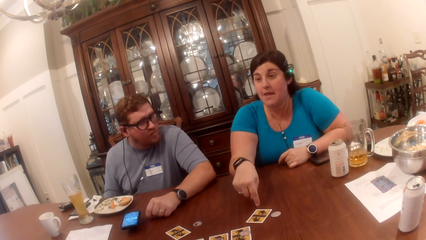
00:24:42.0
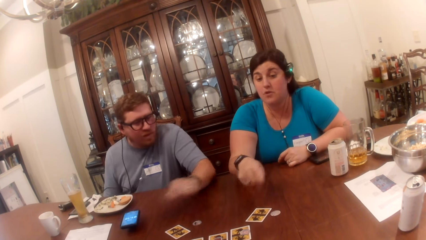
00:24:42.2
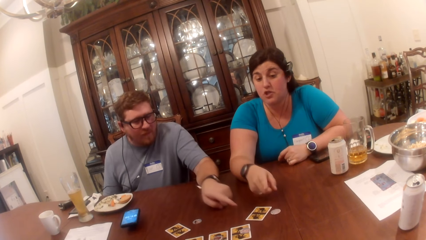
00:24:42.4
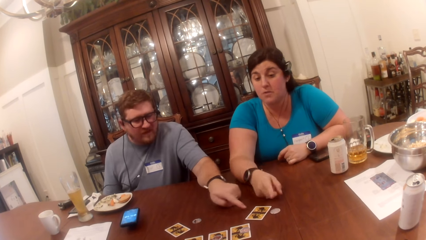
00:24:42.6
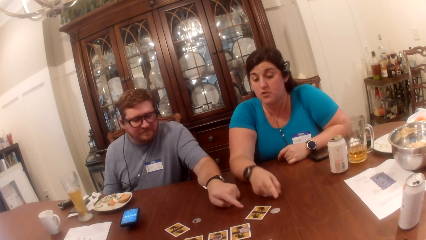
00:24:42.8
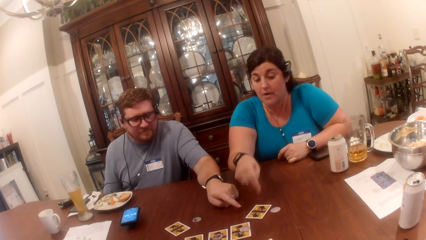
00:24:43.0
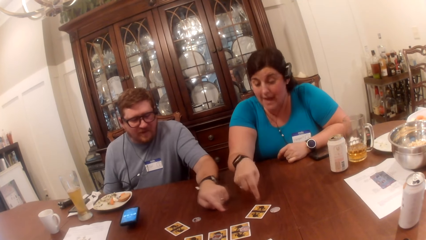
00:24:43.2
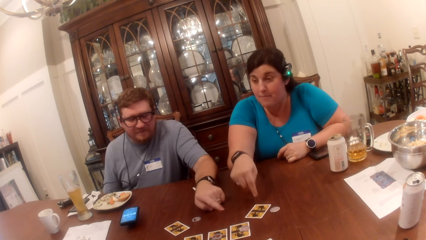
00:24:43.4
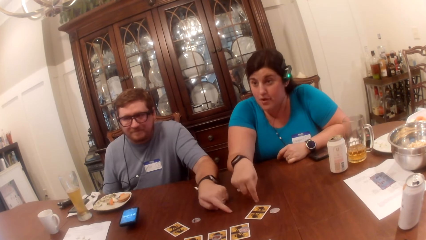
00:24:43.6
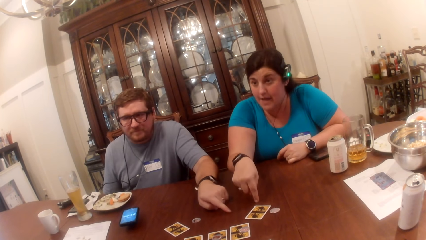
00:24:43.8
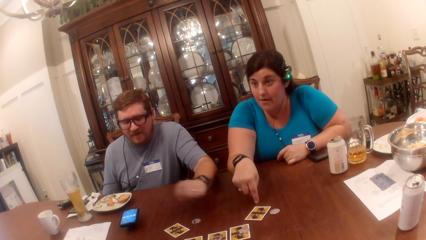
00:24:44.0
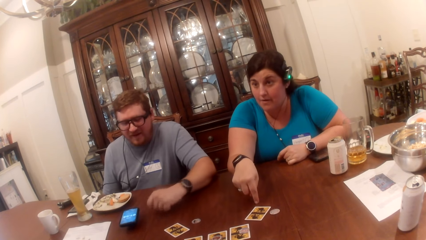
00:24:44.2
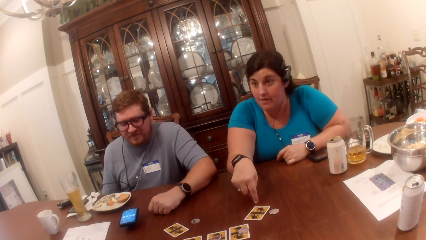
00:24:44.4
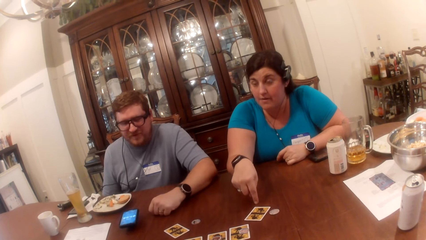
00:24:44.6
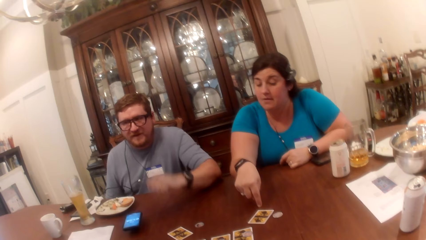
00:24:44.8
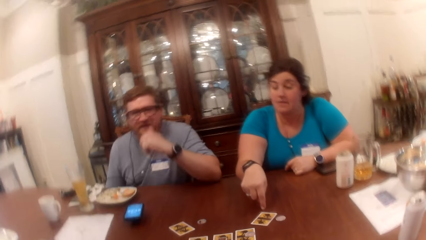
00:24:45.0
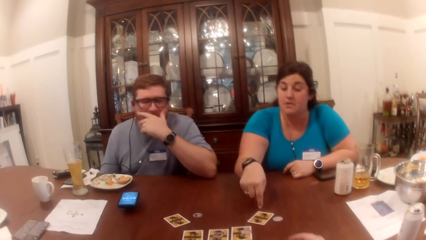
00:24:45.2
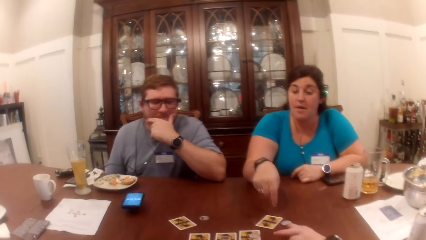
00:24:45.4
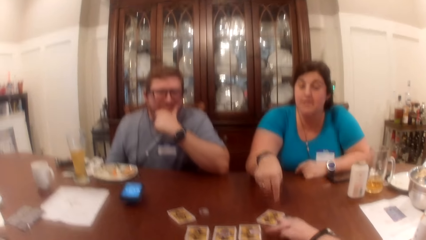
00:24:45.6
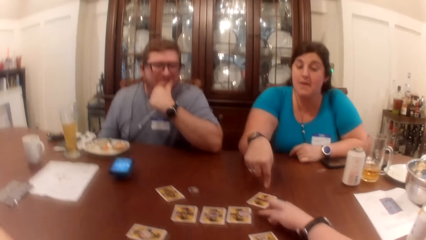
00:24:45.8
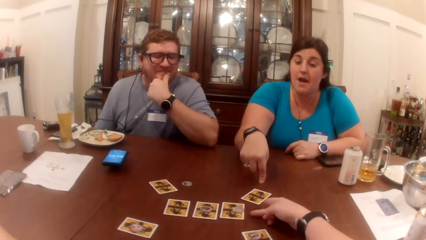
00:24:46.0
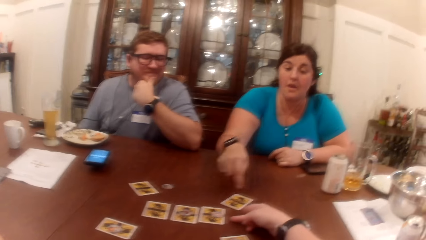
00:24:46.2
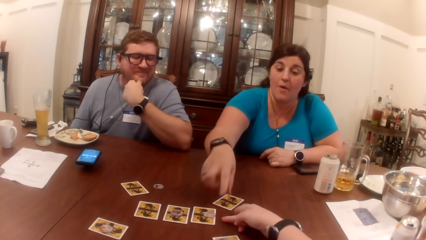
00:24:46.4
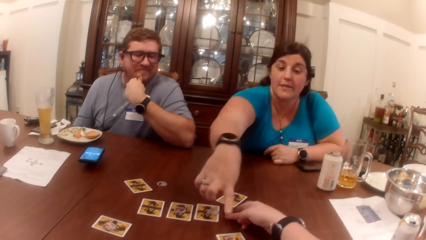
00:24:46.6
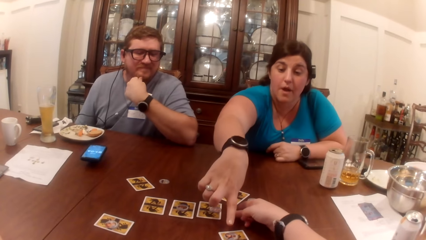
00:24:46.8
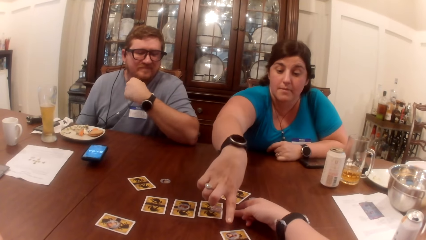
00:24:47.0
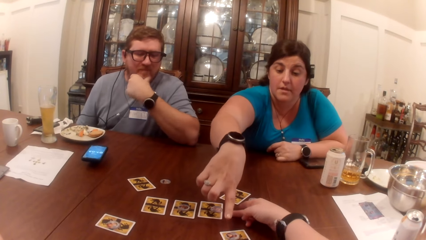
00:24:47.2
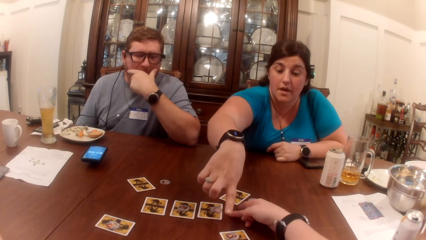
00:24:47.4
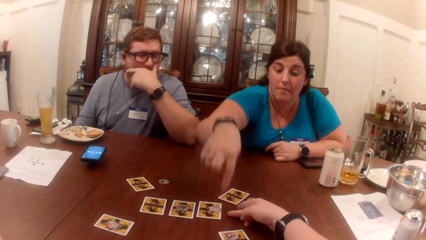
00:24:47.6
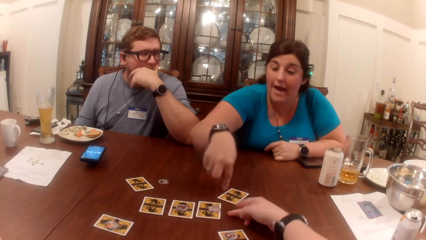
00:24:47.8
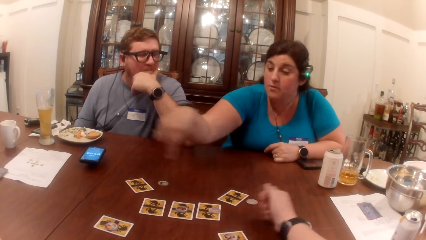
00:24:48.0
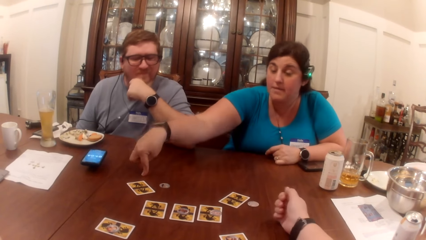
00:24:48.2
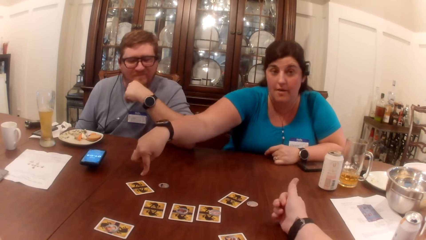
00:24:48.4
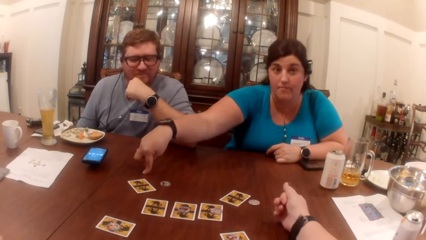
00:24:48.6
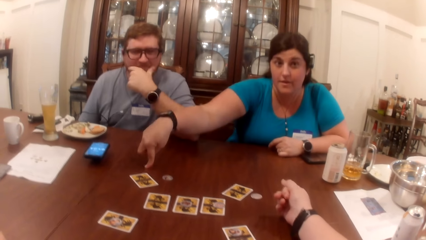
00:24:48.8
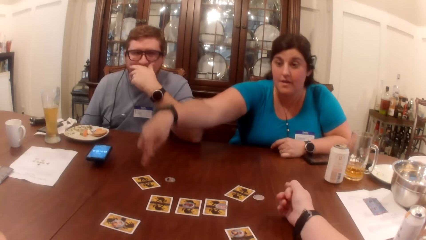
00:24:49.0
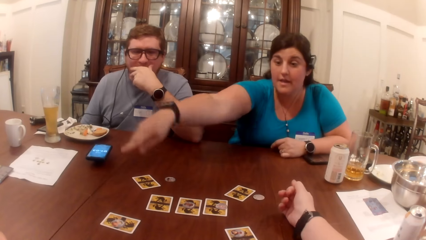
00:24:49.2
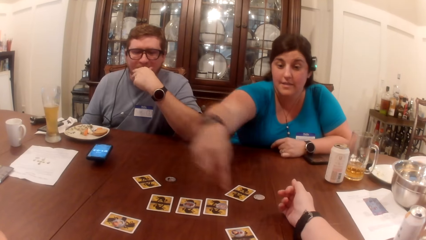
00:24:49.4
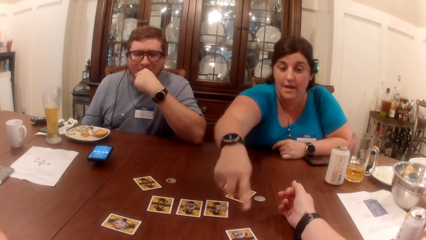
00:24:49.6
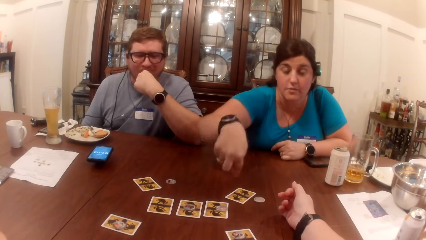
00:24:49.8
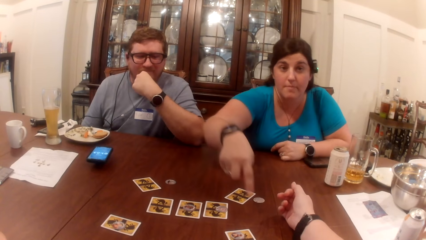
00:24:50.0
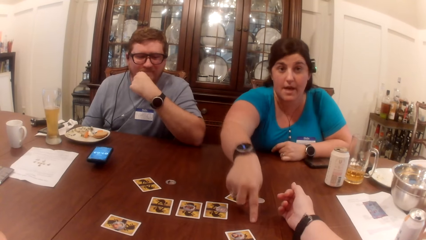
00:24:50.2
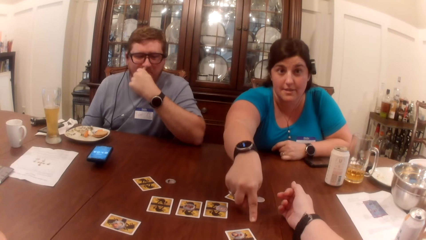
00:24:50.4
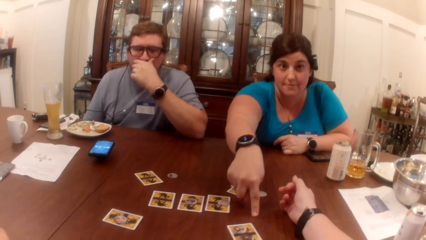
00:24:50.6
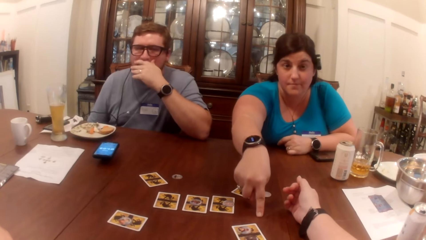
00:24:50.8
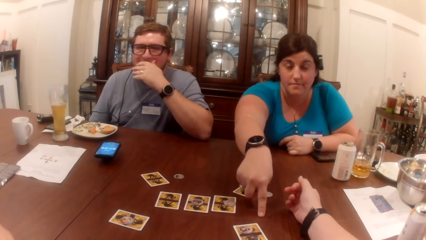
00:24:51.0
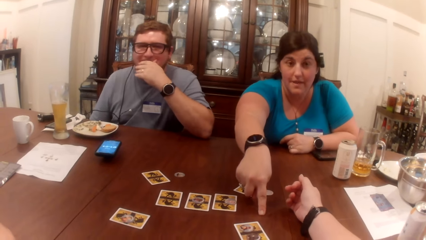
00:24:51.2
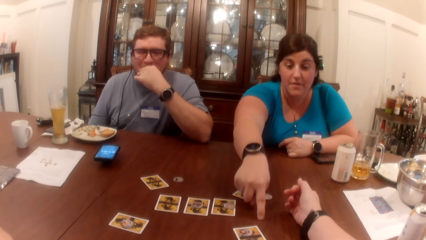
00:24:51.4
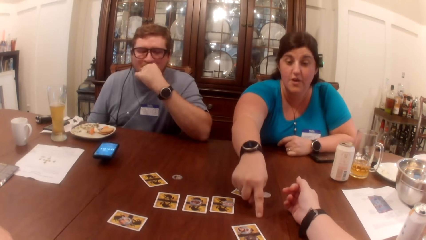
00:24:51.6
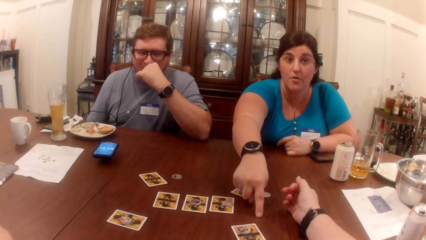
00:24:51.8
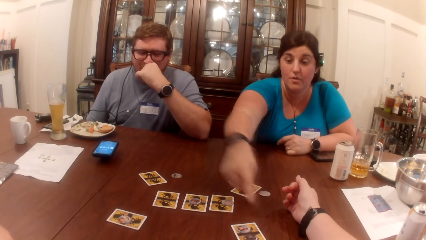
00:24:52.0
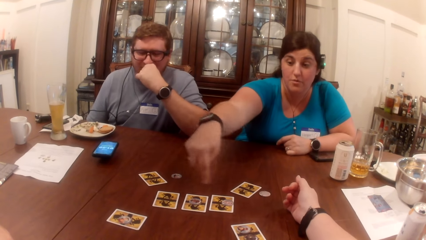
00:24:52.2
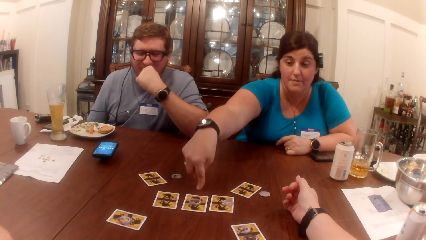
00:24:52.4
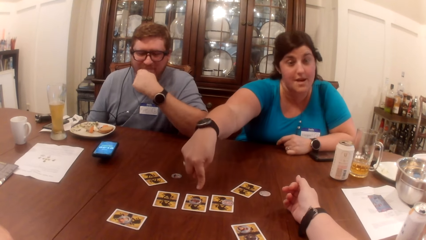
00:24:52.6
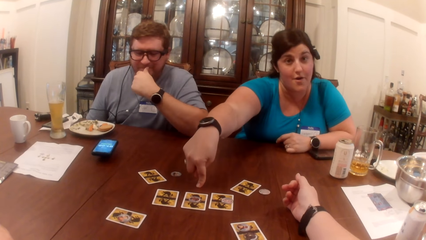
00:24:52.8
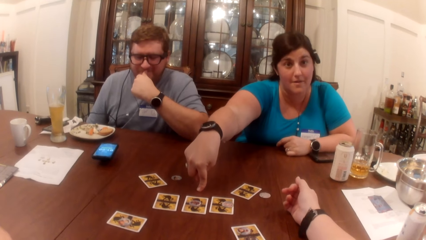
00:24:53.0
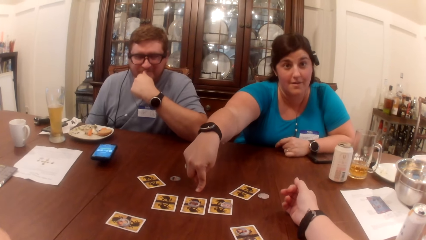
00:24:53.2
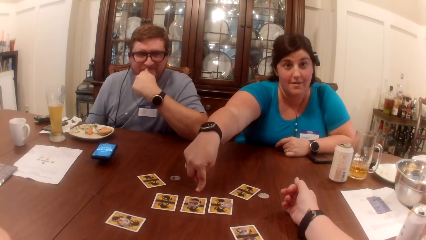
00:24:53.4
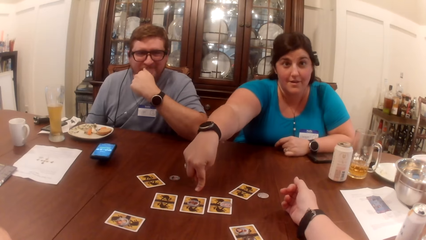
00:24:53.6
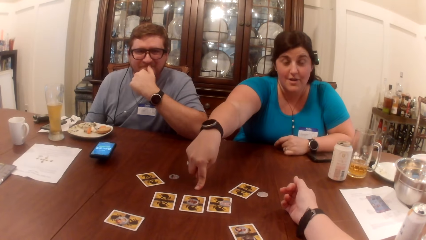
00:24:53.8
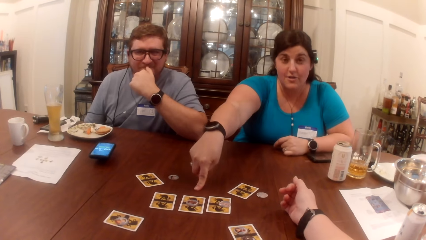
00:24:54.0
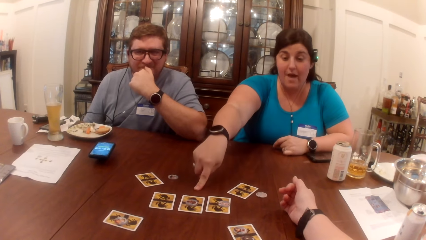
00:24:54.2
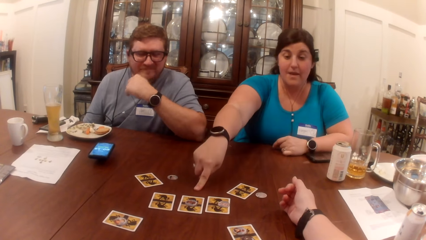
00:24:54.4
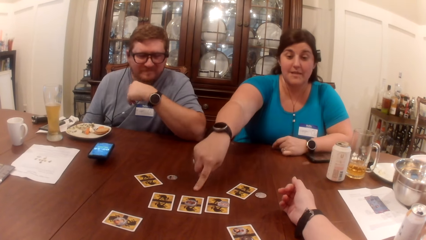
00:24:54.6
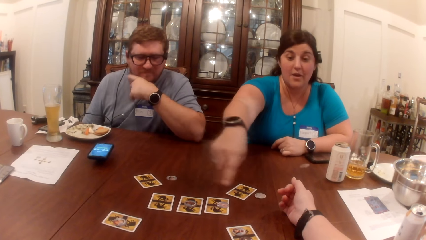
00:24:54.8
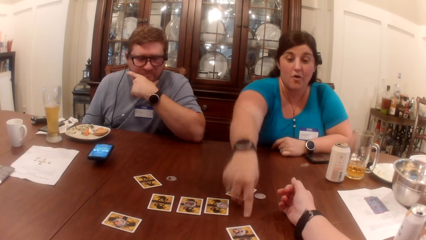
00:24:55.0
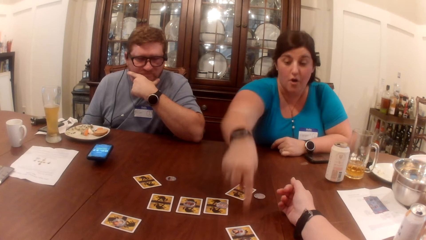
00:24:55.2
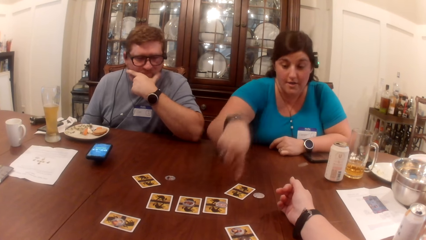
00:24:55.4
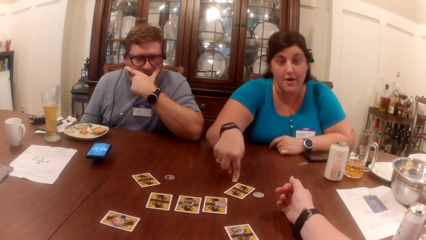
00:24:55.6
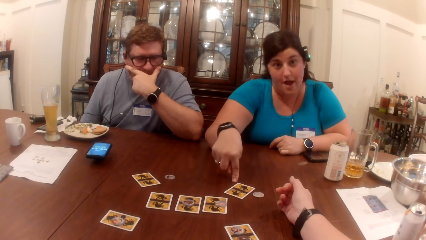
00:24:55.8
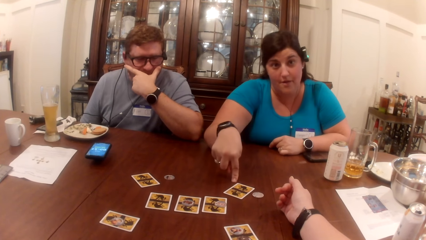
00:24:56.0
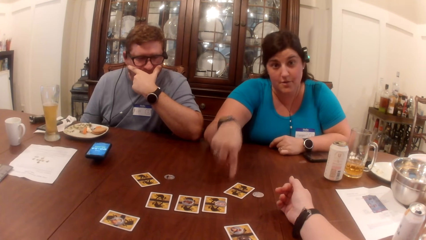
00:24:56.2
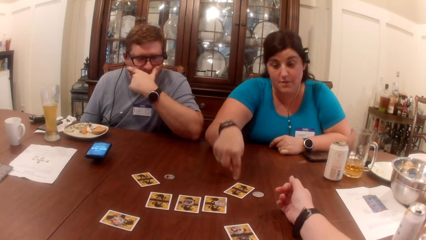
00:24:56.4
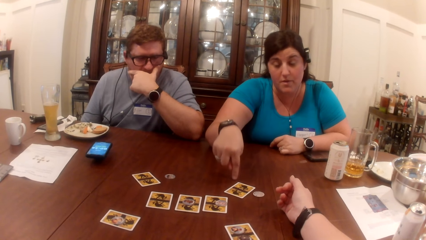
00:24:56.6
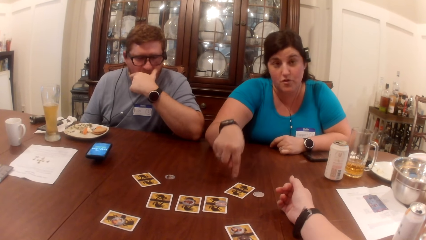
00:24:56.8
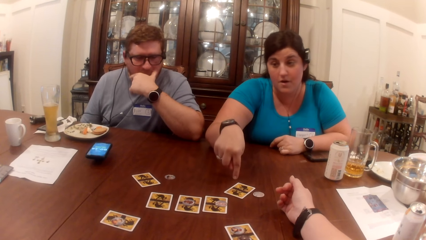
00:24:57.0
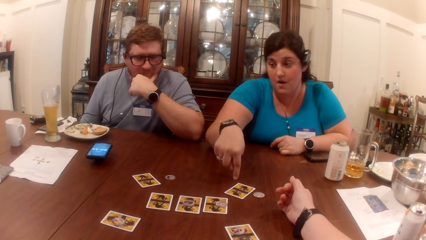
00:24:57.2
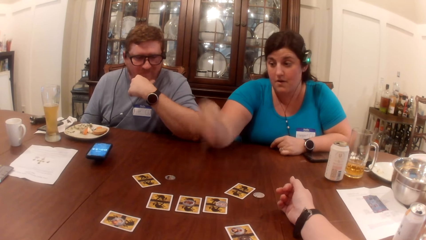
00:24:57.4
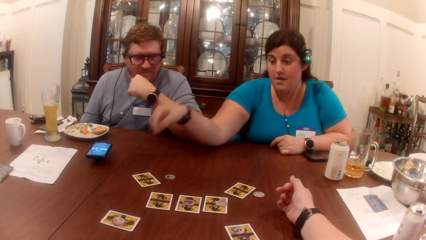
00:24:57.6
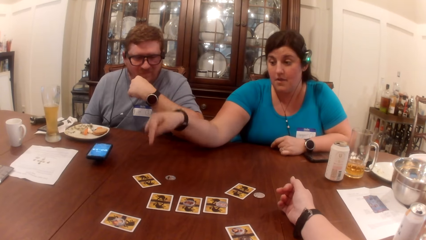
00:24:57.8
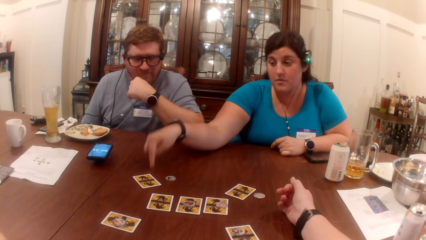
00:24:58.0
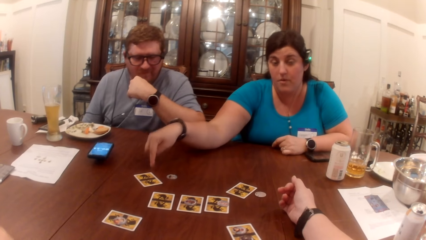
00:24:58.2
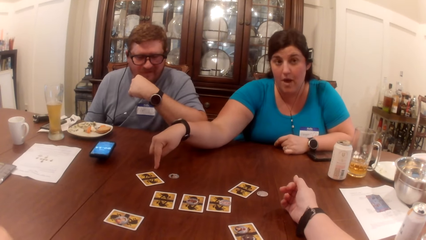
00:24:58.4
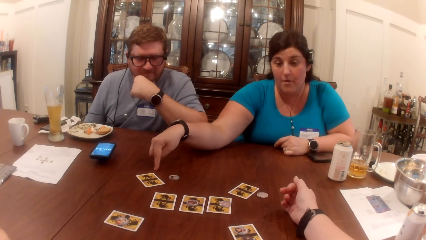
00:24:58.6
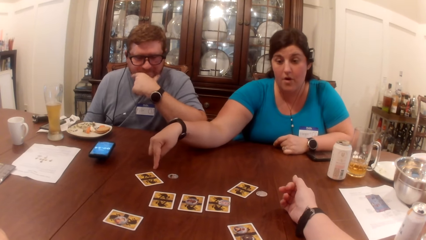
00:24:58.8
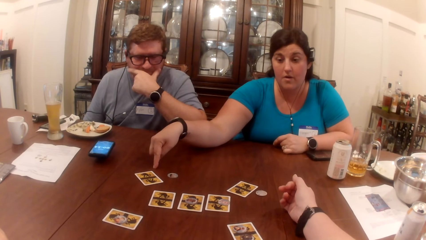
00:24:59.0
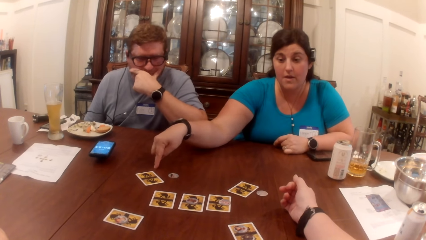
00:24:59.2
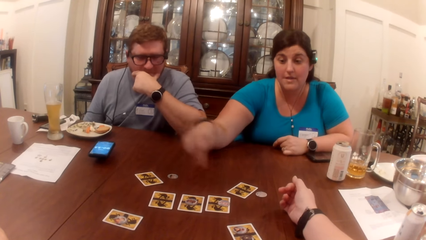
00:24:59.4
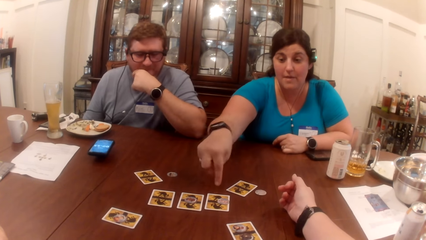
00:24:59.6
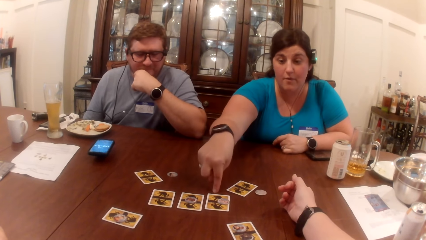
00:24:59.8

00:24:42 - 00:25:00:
The woman taps the table with her right index finger. The woman points to a card on the table with her right index finger. The man points to the card on the table with his left index finger. The woman taps the table with her right index finger. The man places his left hand on the table. The man rubs his face with his left hand. The camera wearer points at two cards on the table with her right hand. The woman points to a card on the table with her right index finger. The woman taps the table with her right index finger. The woman points to two cards on the table with her right index finger. The woman taps the table with her right index finger repeatedly.
